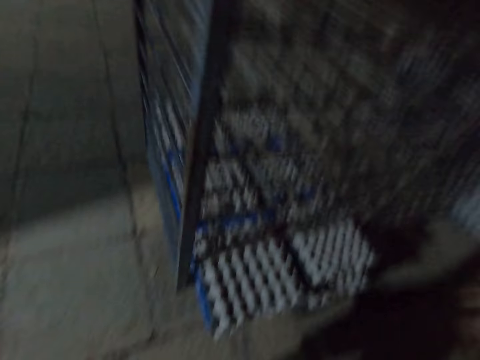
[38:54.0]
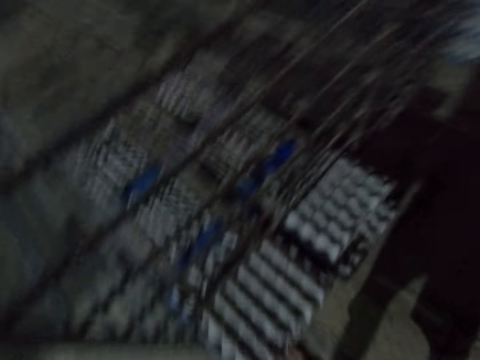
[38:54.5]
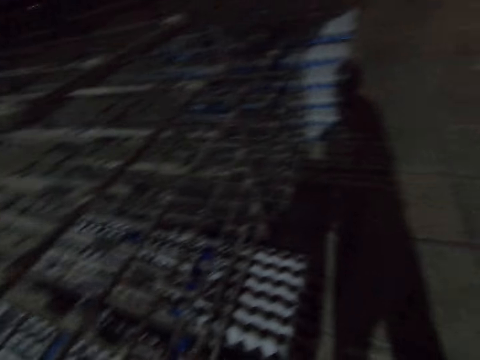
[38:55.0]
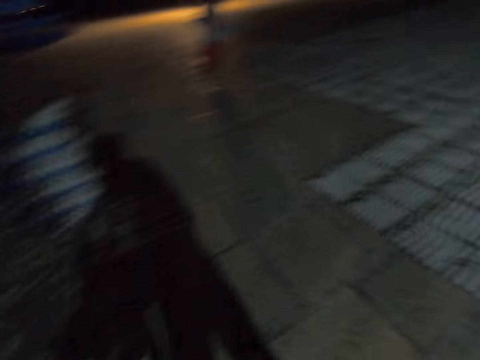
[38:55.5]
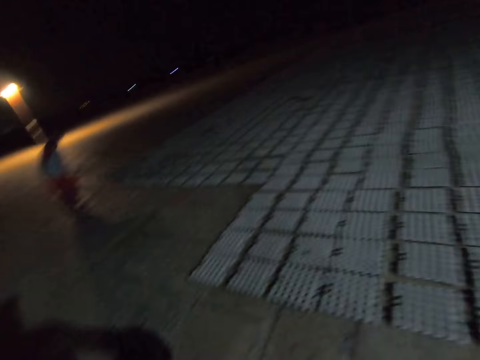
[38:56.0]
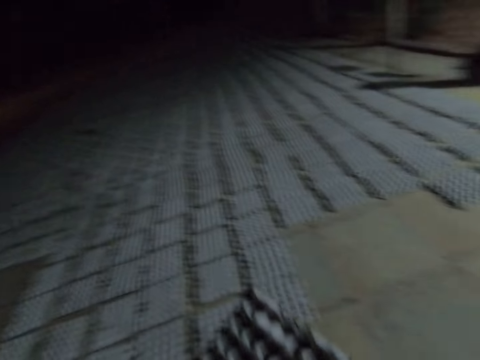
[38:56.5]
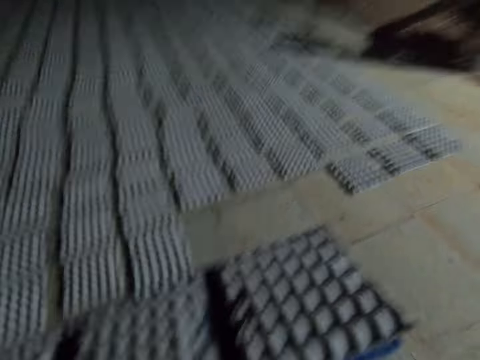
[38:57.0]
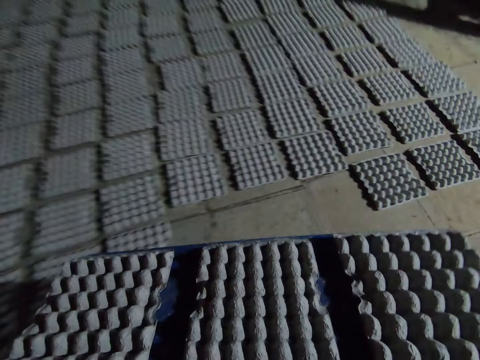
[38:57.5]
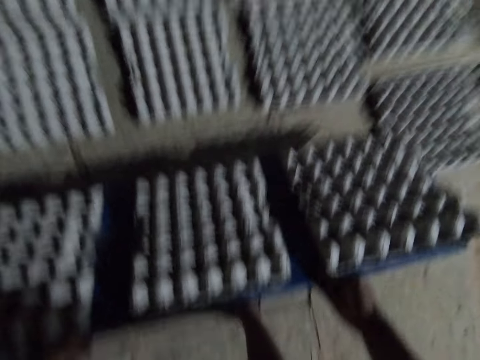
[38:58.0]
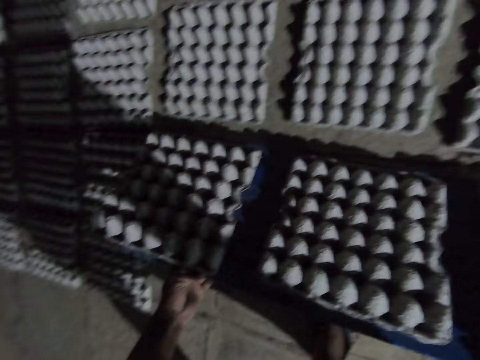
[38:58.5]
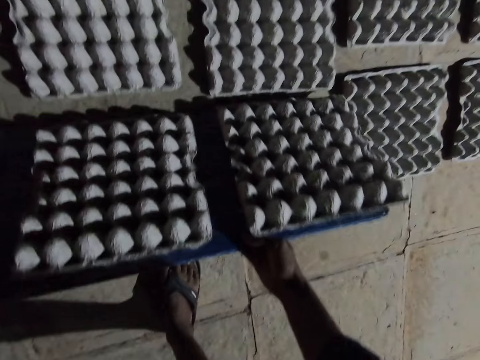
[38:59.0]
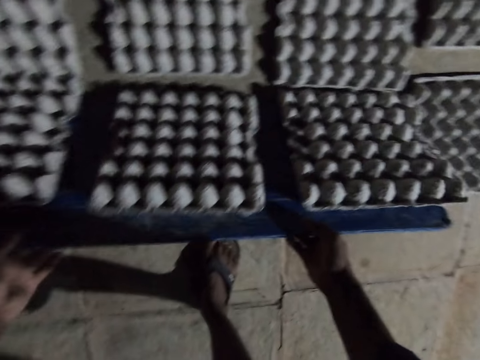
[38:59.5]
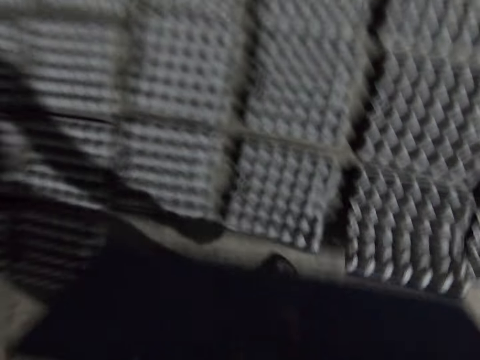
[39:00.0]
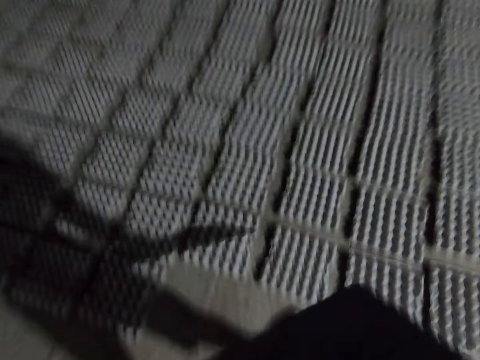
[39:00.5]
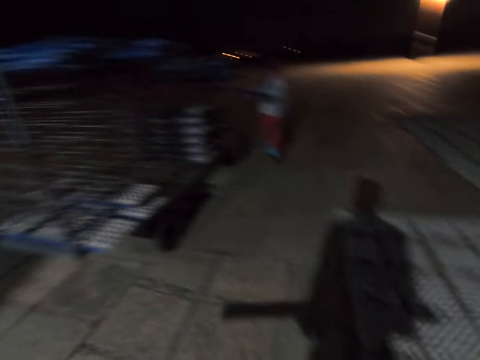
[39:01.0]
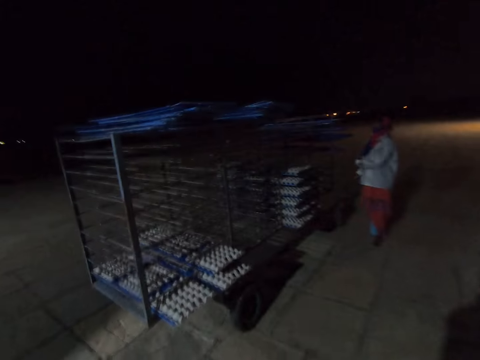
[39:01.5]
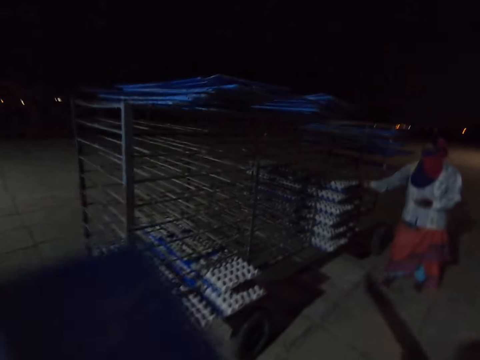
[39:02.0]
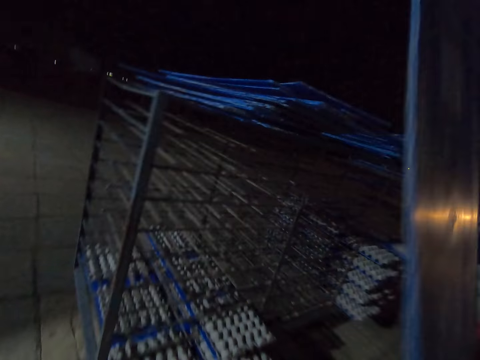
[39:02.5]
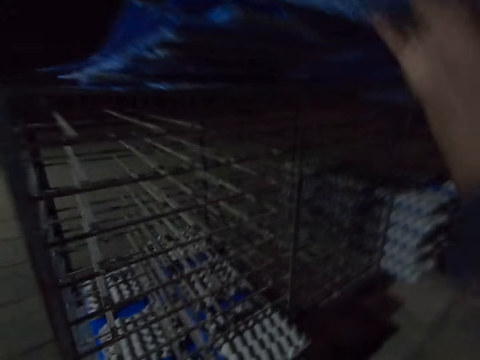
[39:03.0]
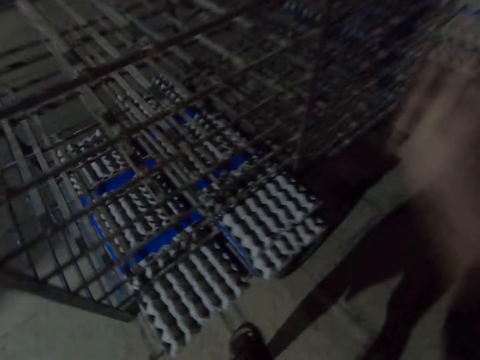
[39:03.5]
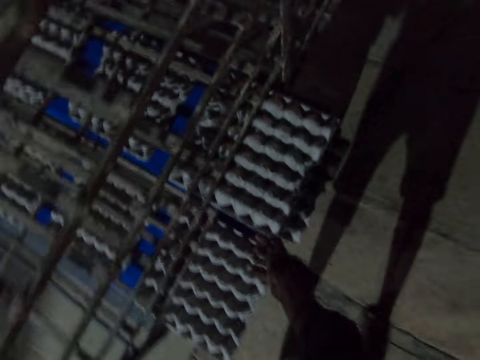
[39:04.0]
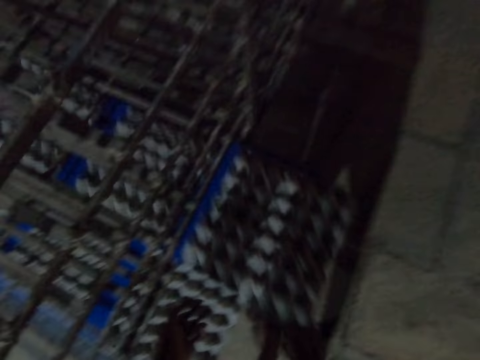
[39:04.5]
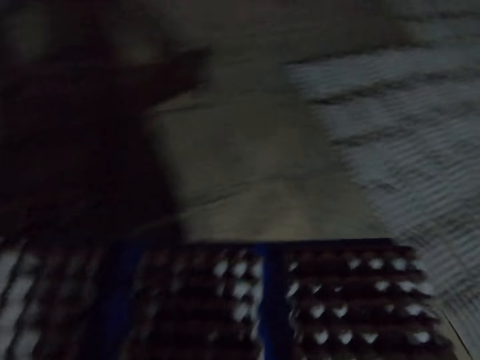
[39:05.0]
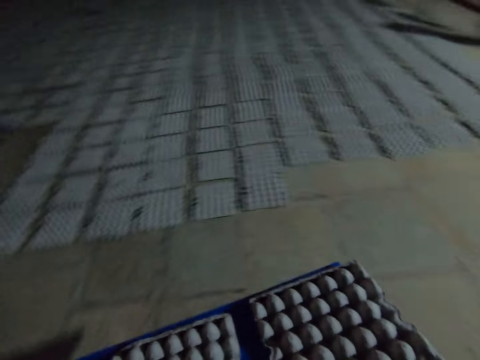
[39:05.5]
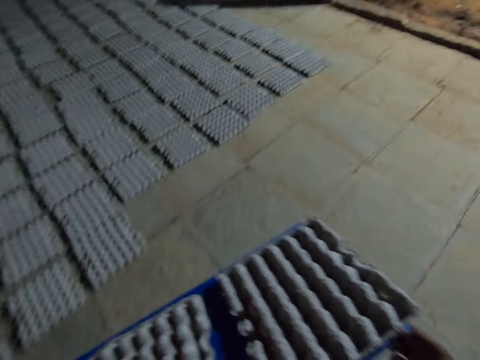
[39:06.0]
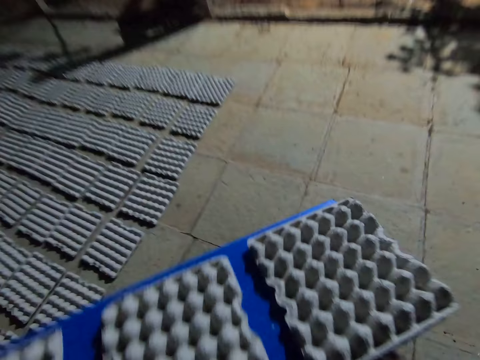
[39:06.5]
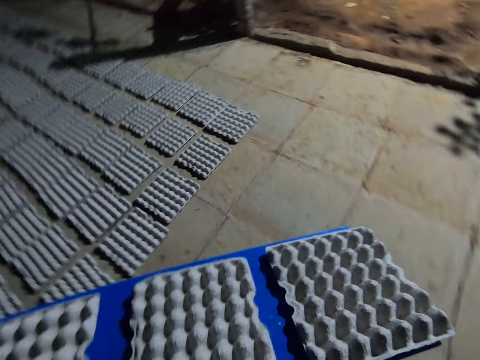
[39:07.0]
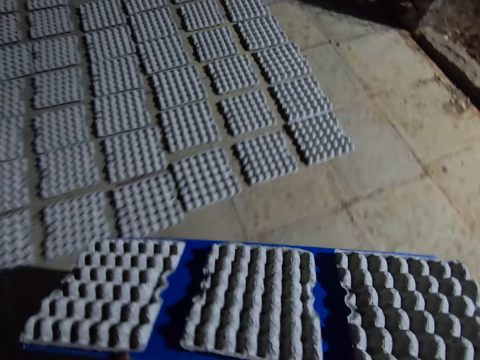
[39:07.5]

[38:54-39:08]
The camera wearer puts the egg crate carrier down. They pick the egg crate carrier. A person walks around. The camera wearer walks around and looks around. They put the egg crate down. They walk around and look around. The person drops a board and picks egg trays. The camera wearer puts the egg crate carrier down. They pick the egg crate carrier. They walk around and look around. The person drops the egg trays.

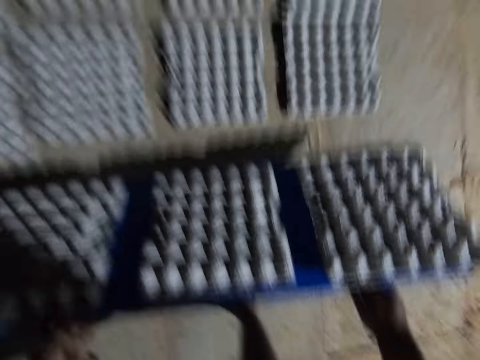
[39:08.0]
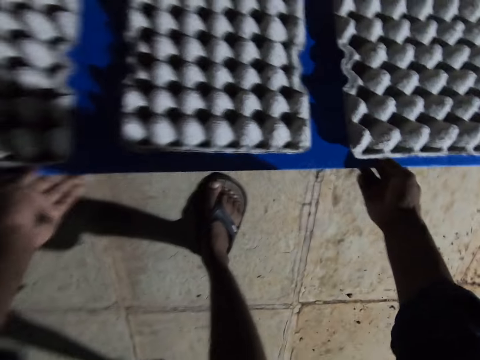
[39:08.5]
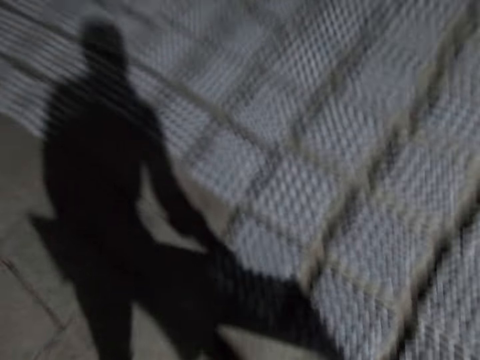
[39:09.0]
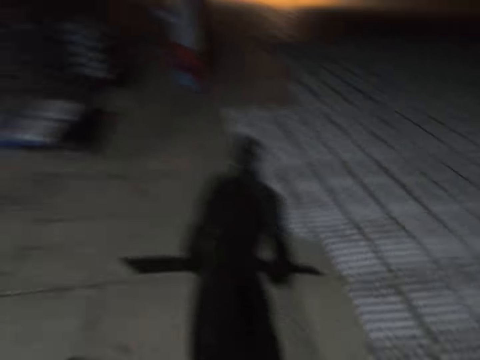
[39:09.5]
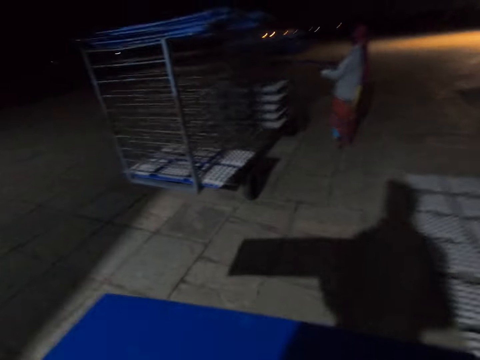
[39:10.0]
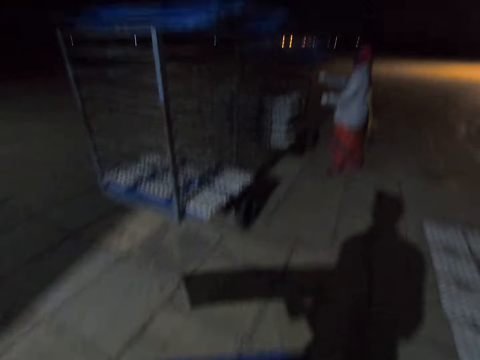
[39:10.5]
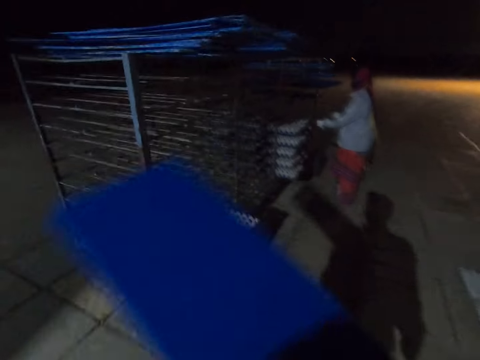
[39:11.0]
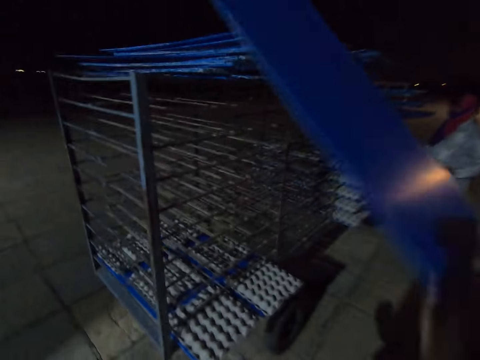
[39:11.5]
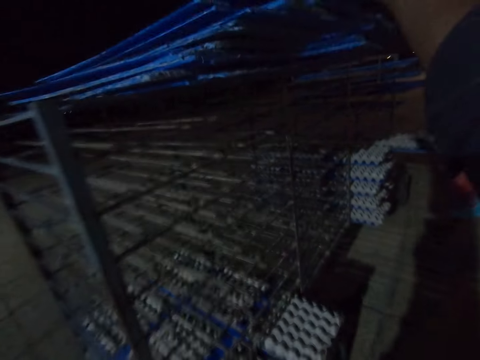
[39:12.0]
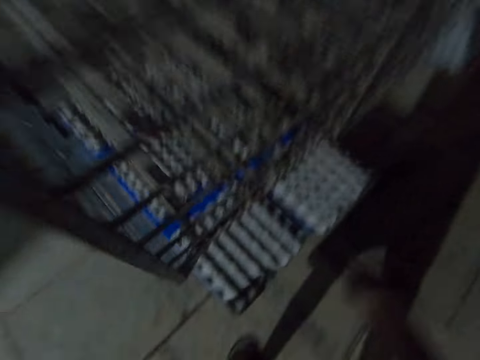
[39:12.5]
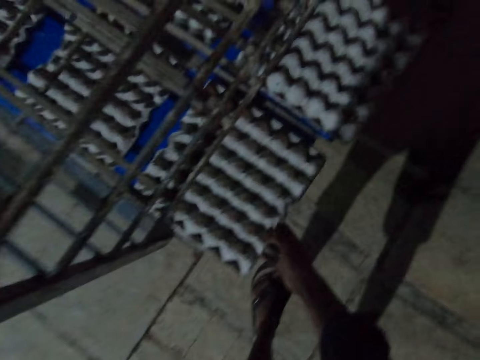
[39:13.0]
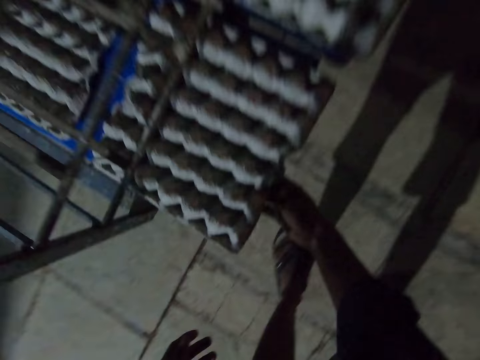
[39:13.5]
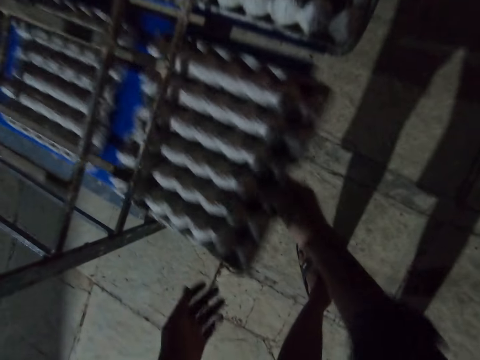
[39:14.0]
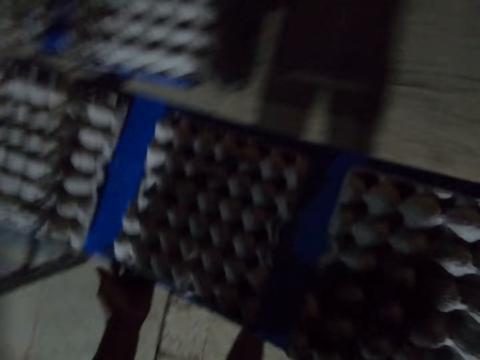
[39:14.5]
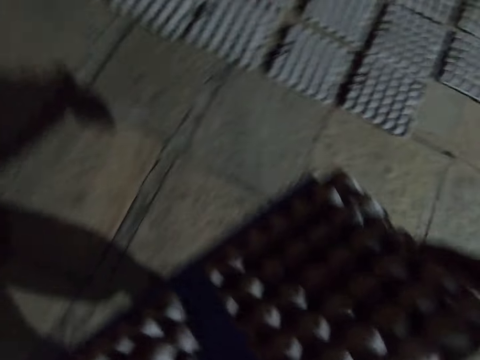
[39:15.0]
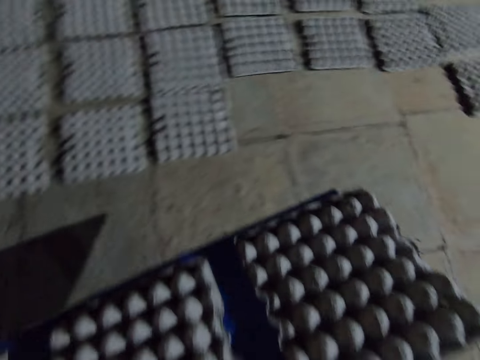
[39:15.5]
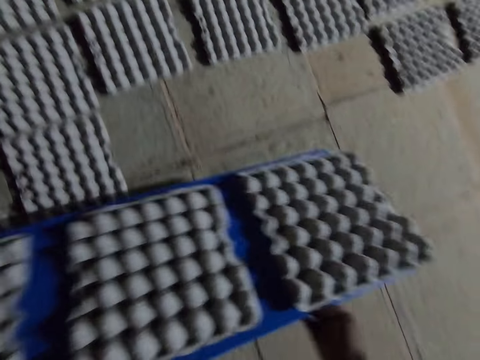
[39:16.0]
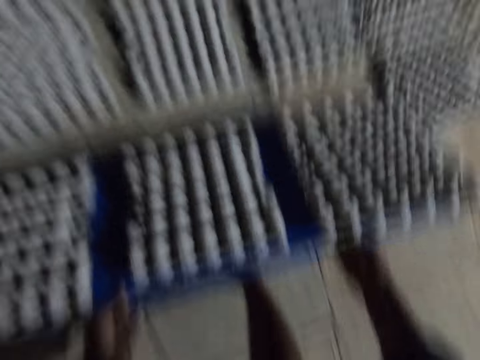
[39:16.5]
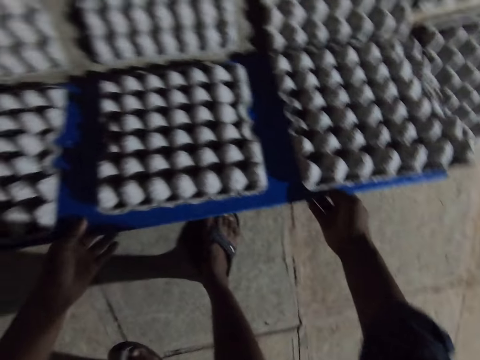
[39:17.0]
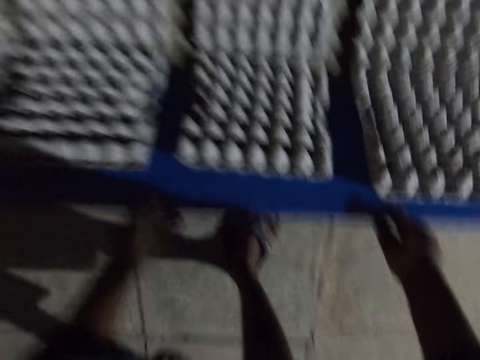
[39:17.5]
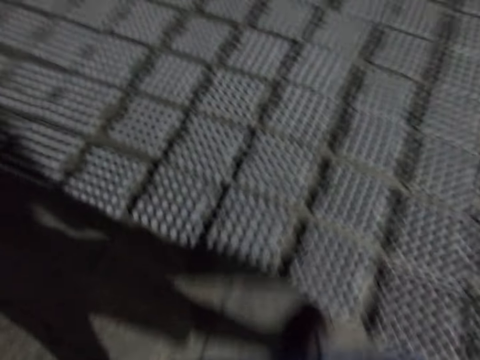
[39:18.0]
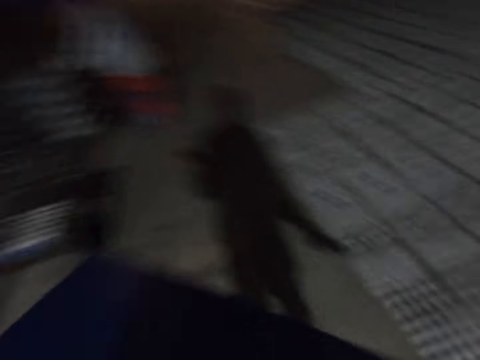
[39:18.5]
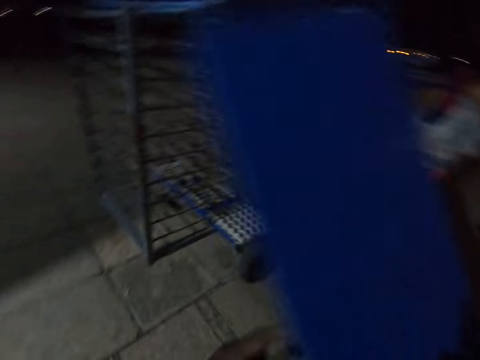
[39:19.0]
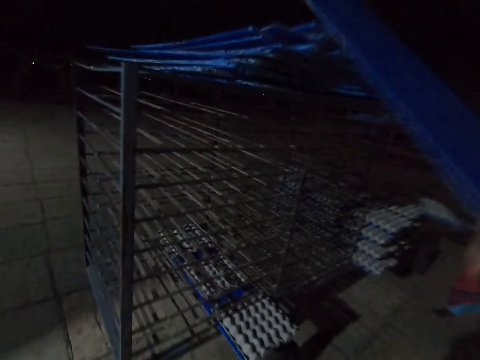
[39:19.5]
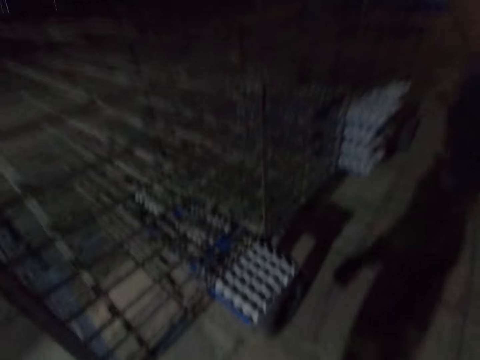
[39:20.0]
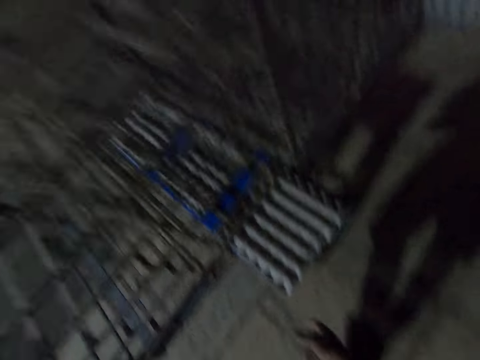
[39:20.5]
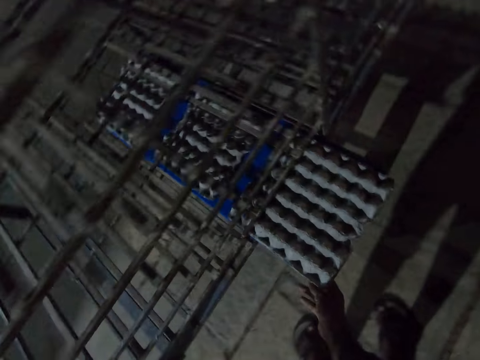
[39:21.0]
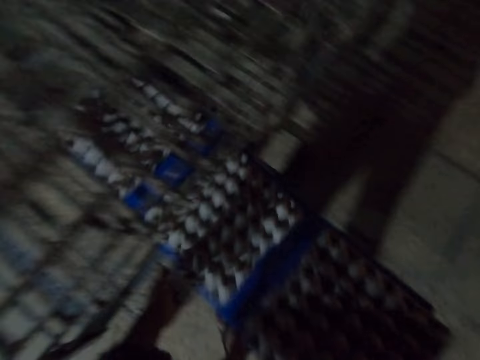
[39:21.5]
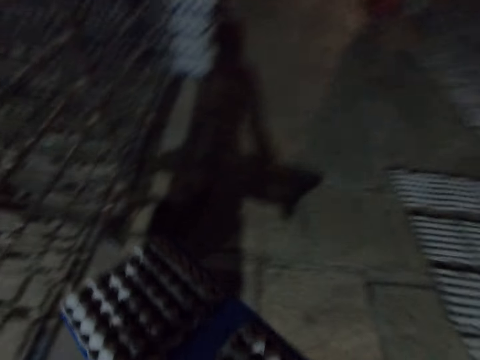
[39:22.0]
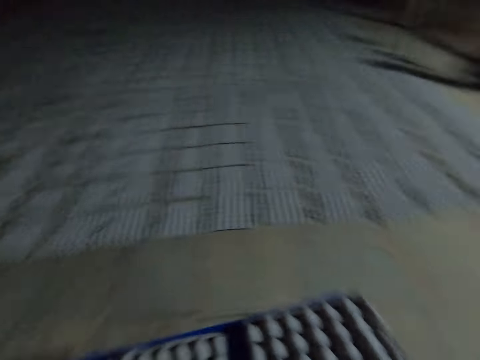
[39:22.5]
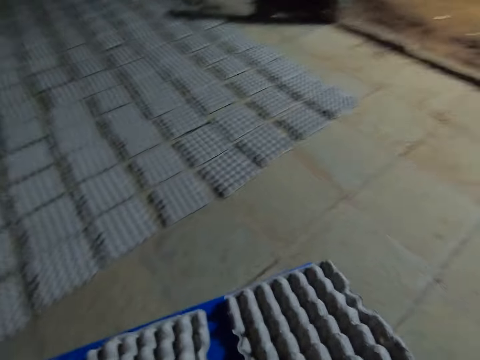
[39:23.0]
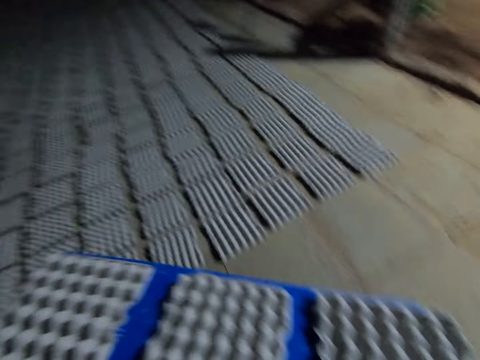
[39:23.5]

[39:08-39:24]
The camera wearer puts the egg crate down. They walk around and look around. A person drops a board and picks egg trays. The camera wearer puts the egg crate carrier down. They pick the egg crate carrier. They walk around and look around. They put the egg crate down. They walk around and look around. The person picks egg trays. The camera wearer puts the egg crate carrier down. They pick the egg crate carrier. They walk around and look around.
